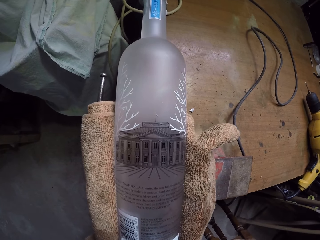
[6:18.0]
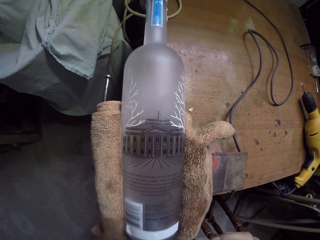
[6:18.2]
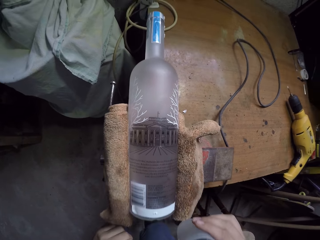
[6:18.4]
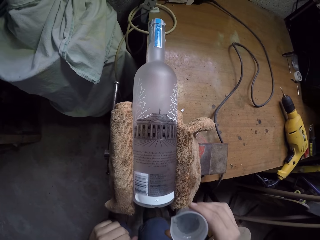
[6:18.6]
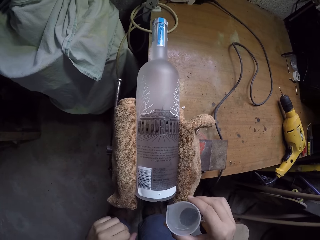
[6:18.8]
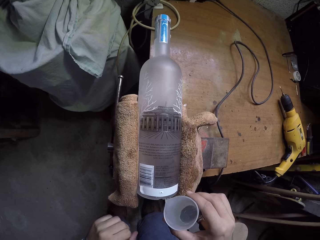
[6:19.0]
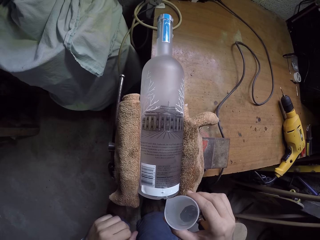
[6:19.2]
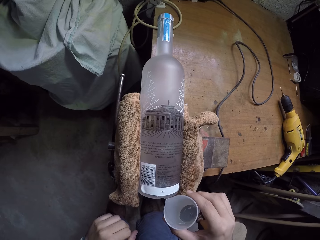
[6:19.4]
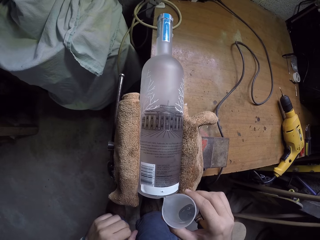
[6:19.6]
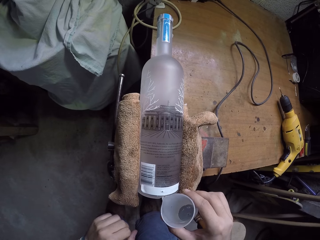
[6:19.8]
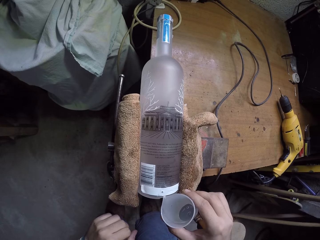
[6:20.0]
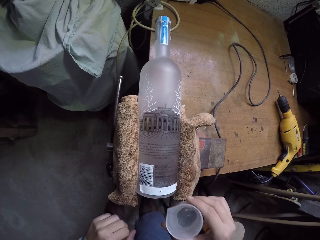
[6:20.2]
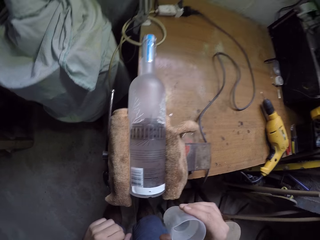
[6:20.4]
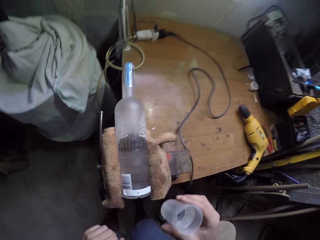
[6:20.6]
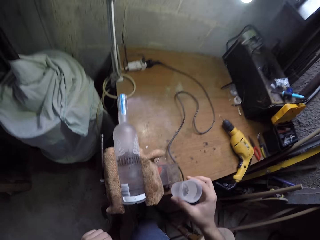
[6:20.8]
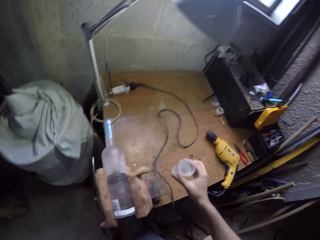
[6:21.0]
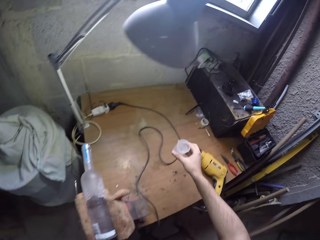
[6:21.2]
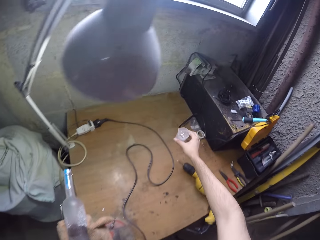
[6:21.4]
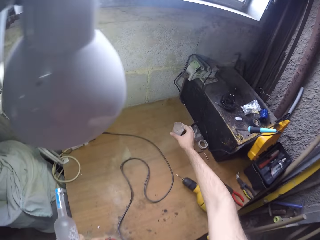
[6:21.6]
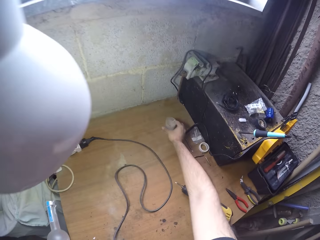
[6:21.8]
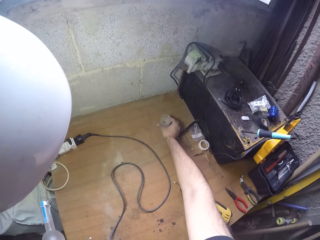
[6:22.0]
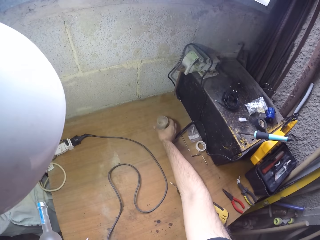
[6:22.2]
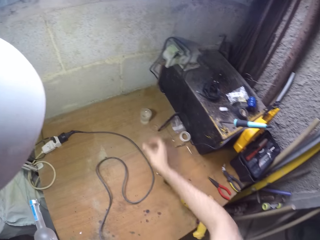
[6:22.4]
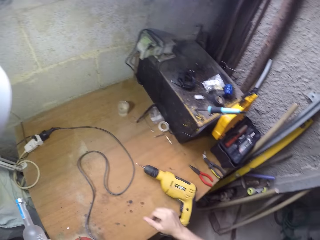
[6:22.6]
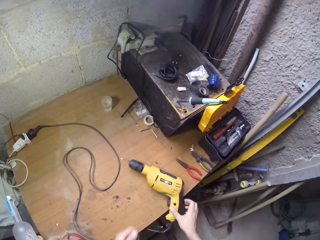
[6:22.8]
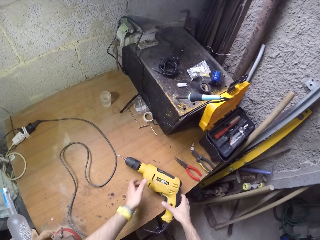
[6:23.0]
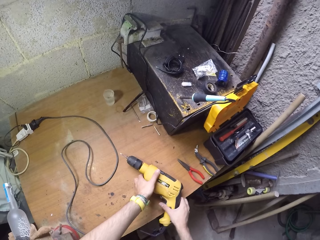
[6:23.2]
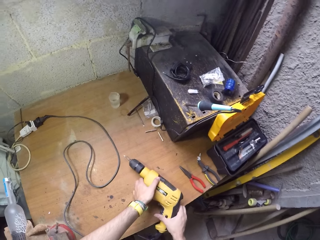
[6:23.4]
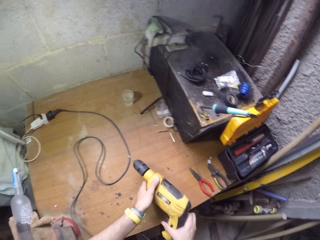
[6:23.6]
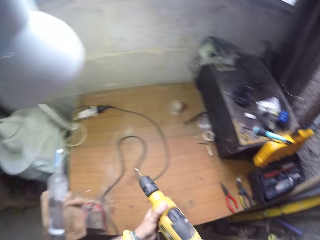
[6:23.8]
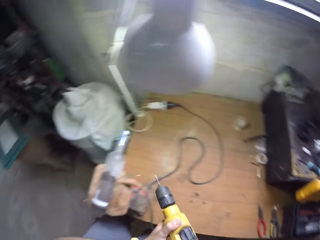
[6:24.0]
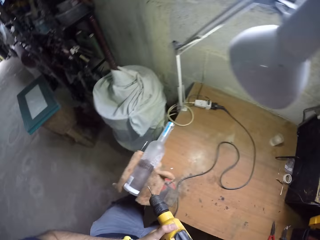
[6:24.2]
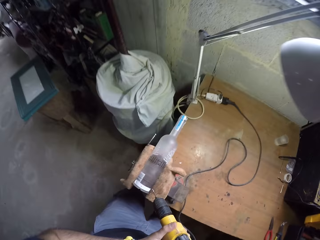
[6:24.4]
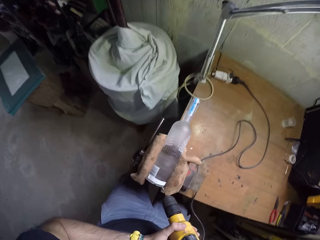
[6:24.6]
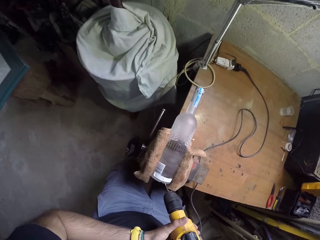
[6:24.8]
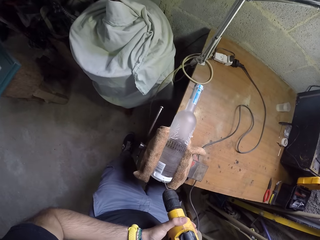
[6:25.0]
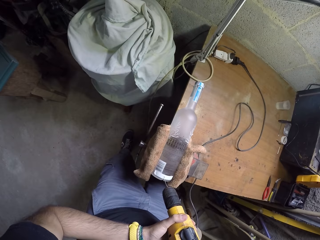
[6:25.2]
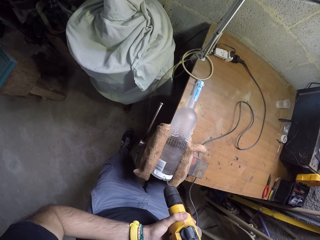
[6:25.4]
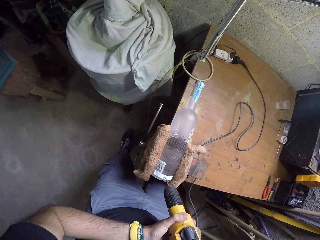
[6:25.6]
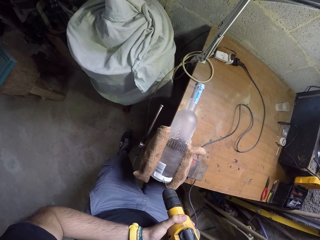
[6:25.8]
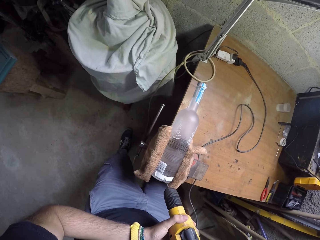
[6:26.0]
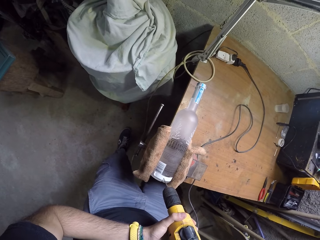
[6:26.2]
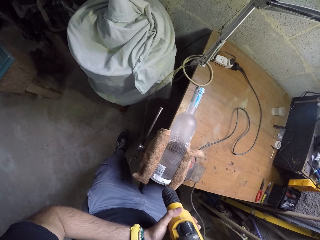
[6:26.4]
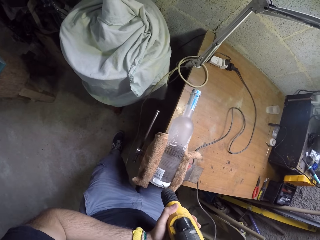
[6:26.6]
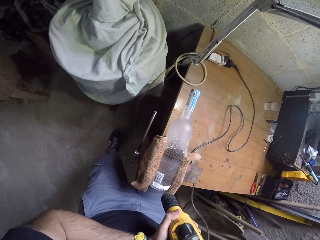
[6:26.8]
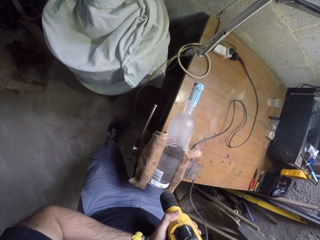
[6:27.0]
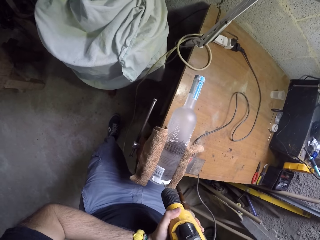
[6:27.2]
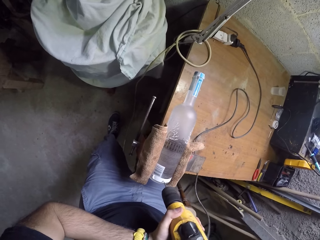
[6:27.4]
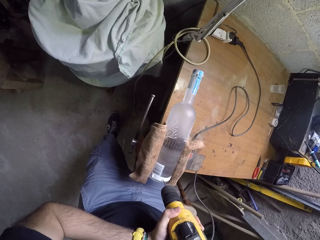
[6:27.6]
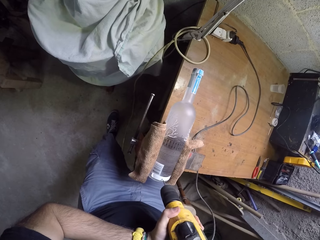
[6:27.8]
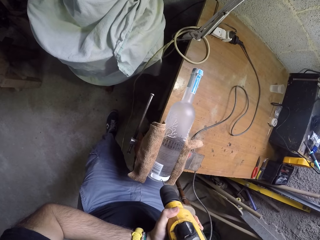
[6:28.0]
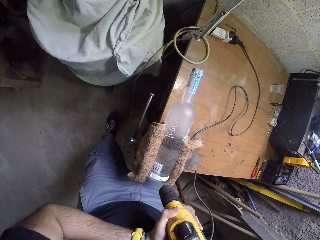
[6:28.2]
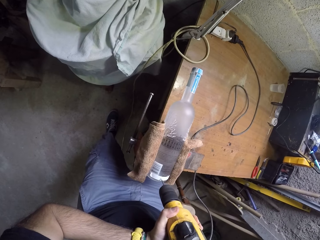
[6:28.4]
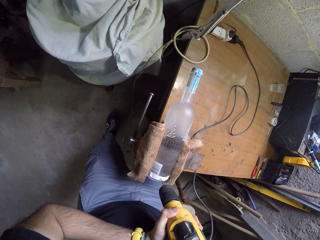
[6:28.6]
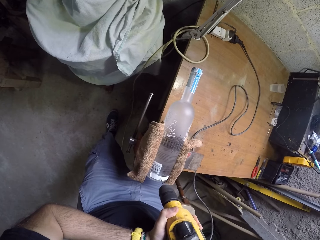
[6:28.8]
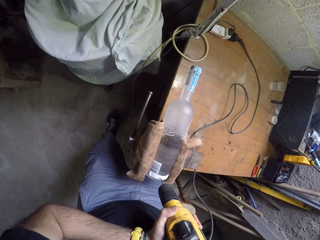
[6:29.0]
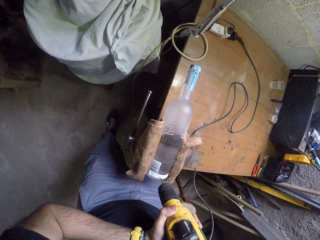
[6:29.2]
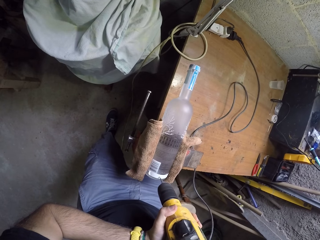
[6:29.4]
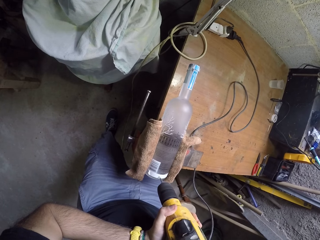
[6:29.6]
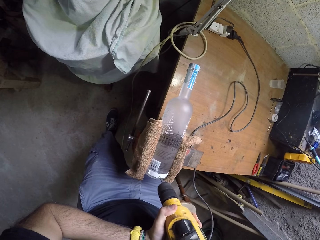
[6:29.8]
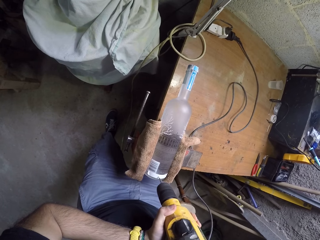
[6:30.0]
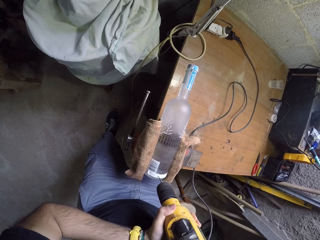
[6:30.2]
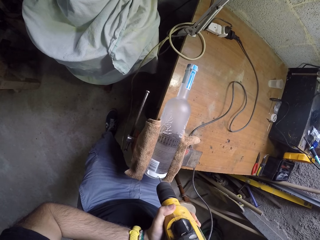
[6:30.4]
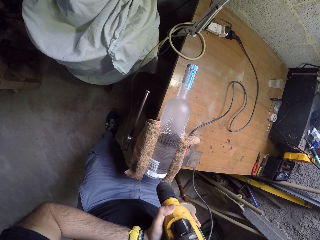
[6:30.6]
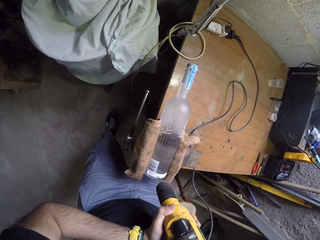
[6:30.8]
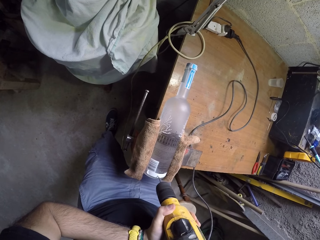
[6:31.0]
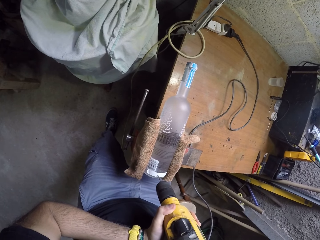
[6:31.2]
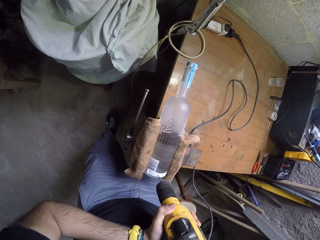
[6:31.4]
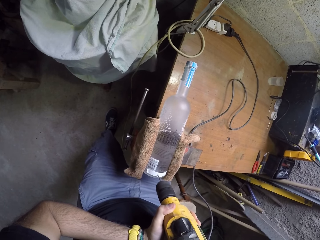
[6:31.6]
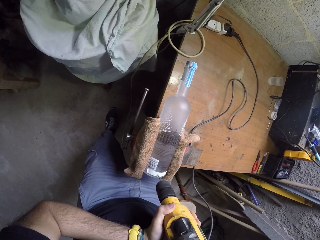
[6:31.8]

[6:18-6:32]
The camera wearer pours liquid on the glass bottle. They put a measuring cup on a table. They pick a drill machine from the table. They drill a hole in the glass bottle on the table clamp.

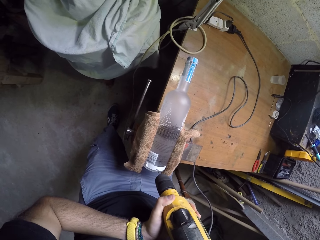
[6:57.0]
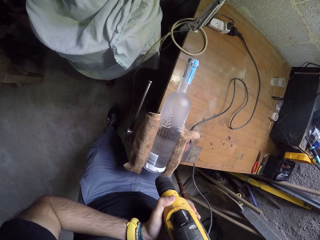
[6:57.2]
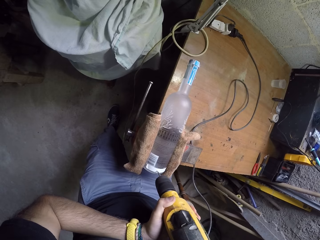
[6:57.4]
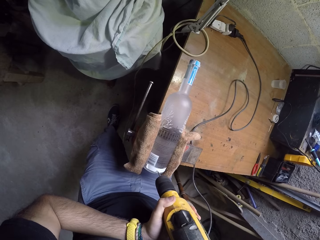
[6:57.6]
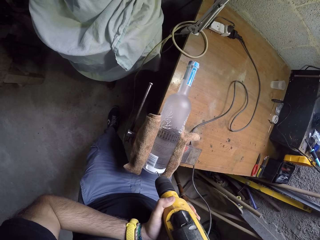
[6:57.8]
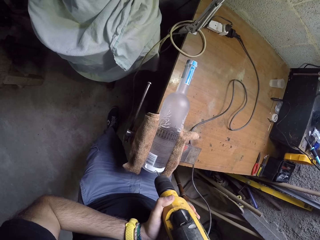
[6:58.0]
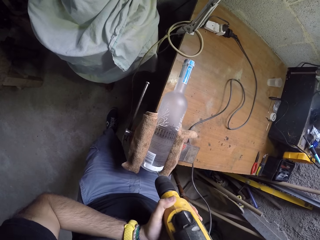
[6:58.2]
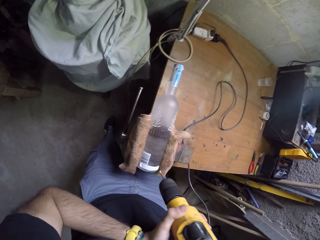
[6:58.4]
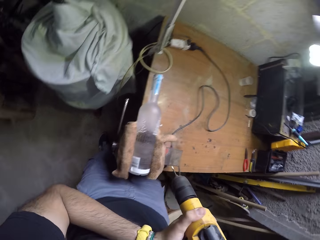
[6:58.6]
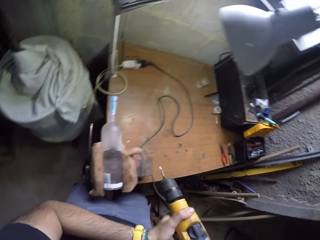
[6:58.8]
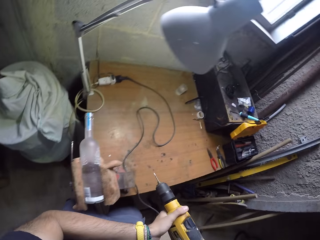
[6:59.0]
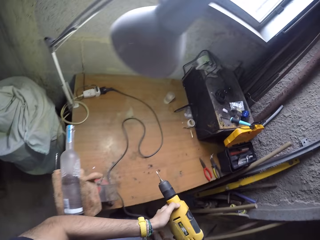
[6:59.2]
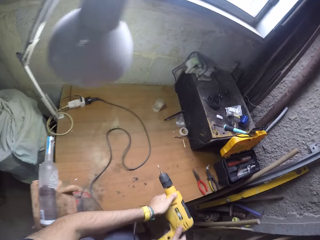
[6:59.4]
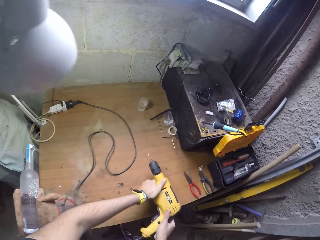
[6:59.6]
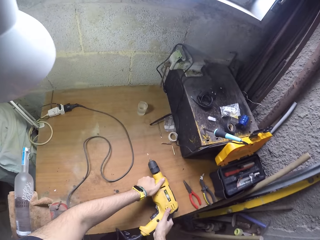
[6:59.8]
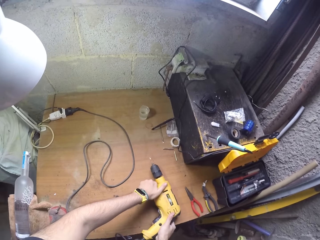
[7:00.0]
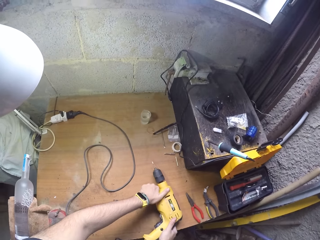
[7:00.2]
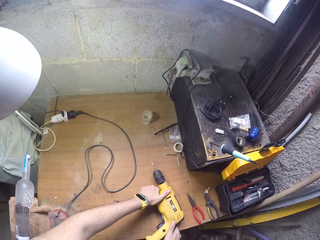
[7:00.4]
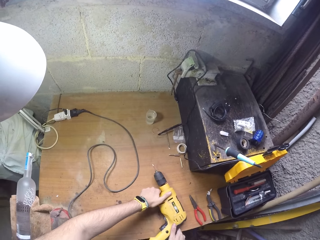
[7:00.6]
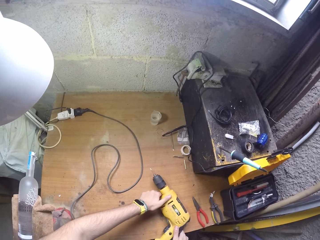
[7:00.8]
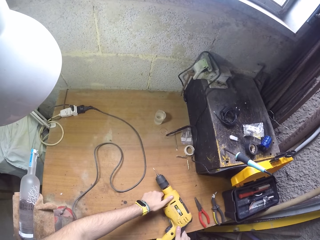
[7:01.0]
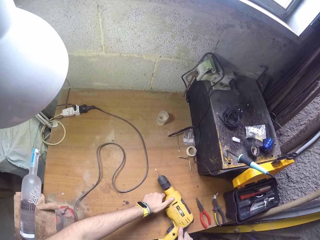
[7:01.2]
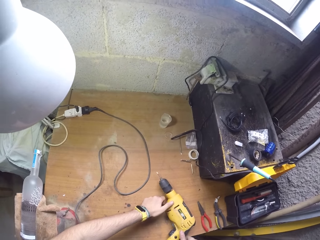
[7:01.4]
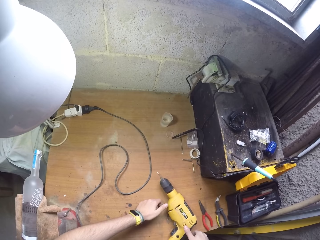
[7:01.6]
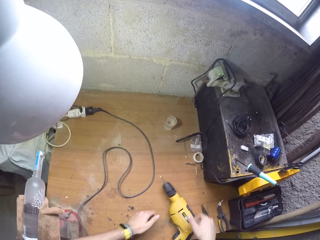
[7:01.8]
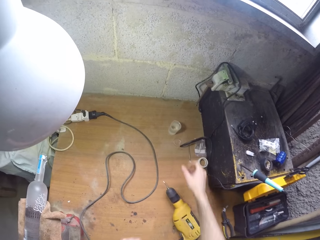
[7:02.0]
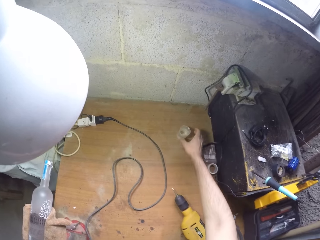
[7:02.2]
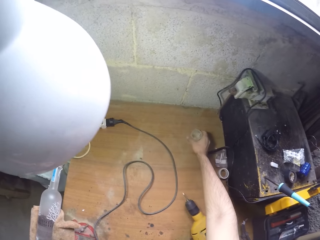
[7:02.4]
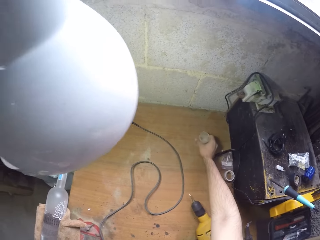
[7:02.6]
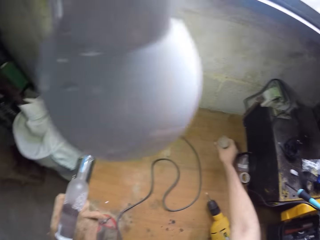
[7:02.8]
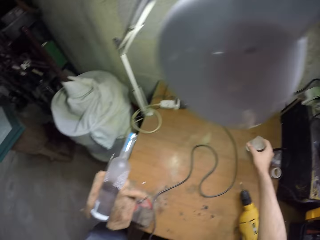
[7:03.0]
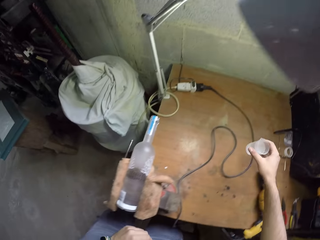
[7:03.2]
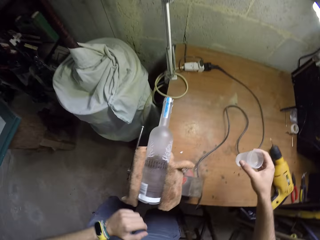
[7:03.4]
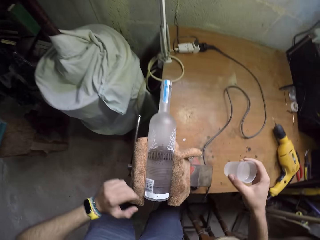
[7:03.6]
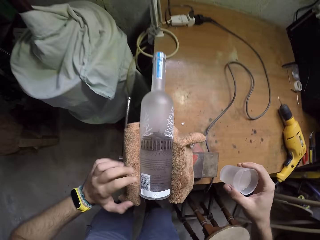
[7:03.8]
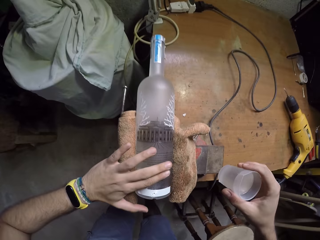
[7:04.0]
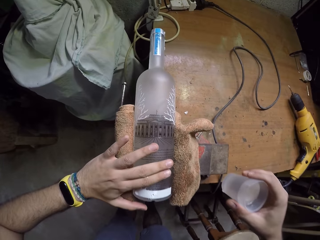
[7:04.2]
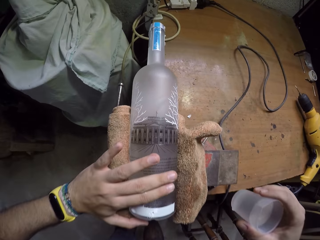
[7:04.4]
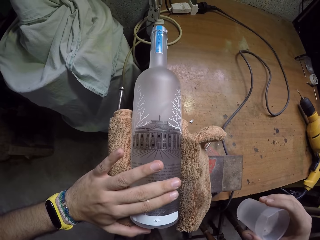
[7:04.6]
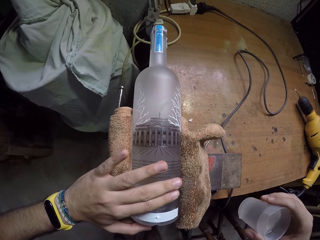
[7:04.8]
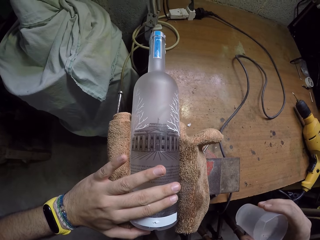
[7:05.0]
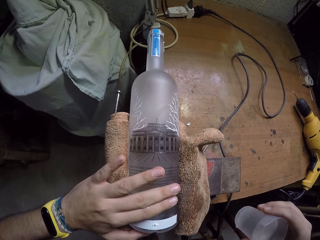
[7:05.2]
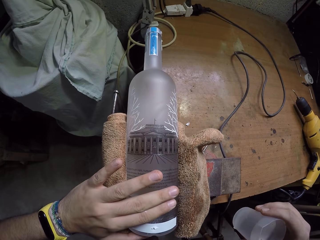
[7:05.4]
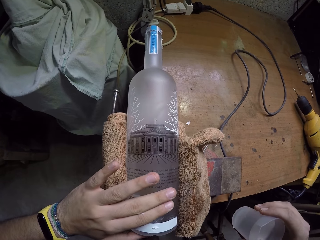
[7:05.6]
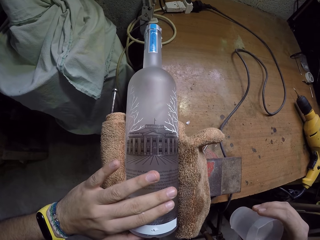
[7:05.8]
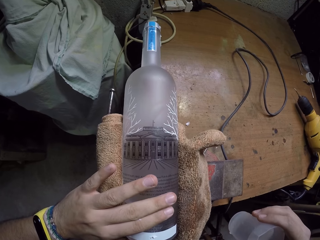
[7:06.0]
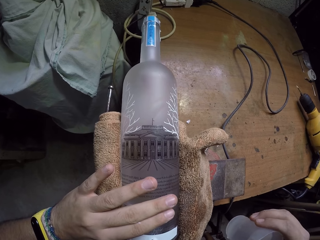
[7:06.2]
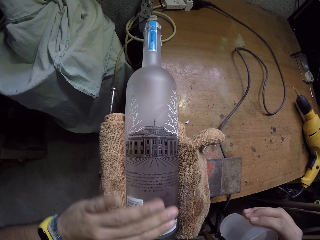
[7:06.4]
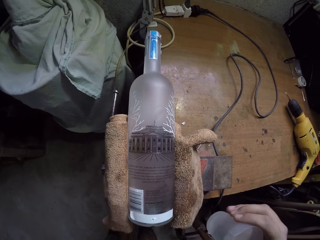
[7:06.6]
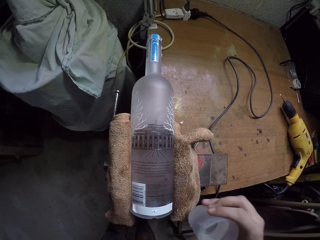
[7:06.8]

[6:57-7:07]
The camera wearer removes the drill machine from the bottle. They put the drill machine on the table. They pick a cup of liquid from the table. They blow dirt from the bottle.
